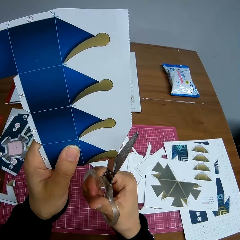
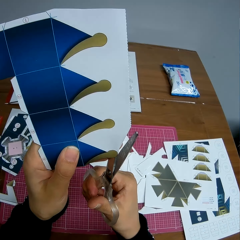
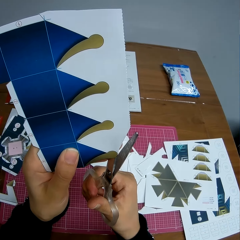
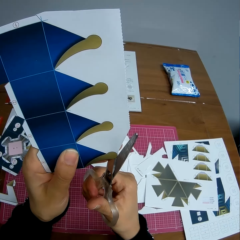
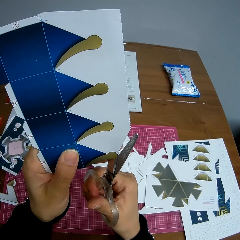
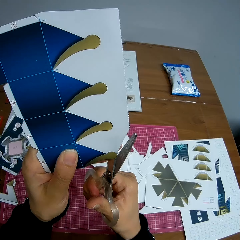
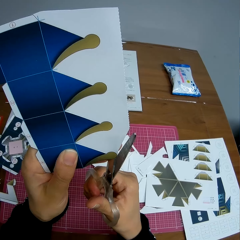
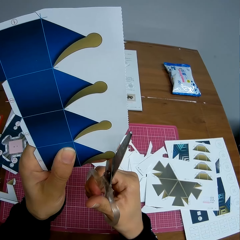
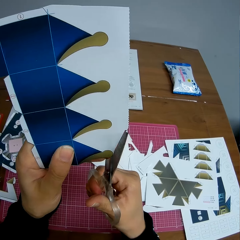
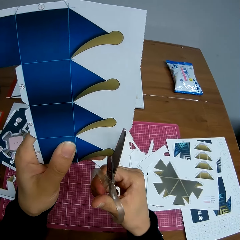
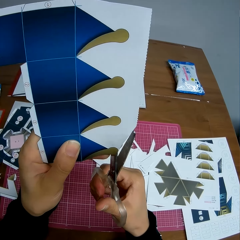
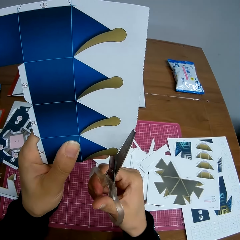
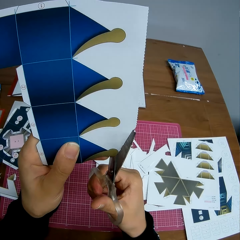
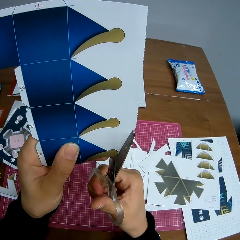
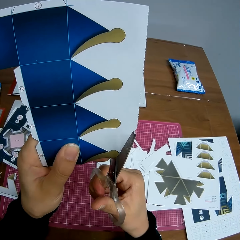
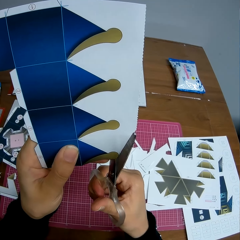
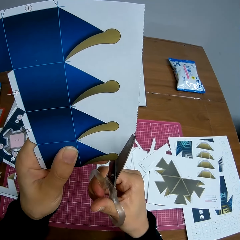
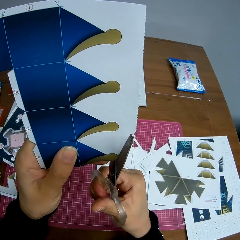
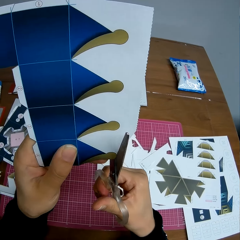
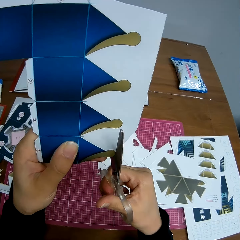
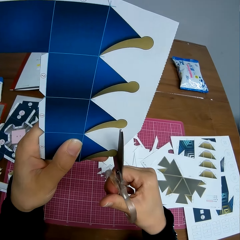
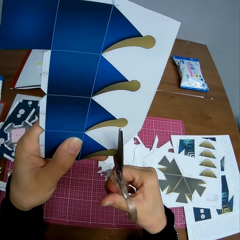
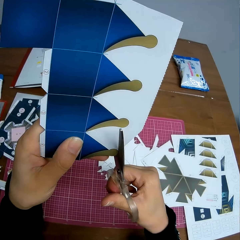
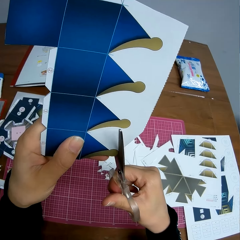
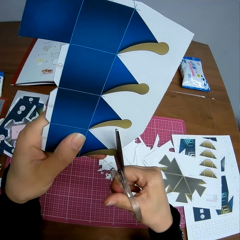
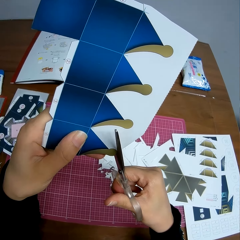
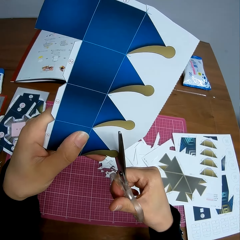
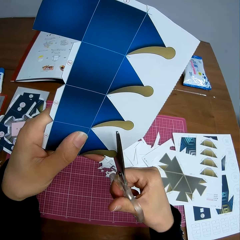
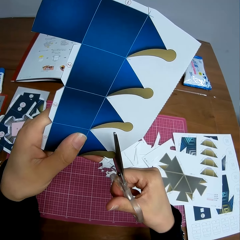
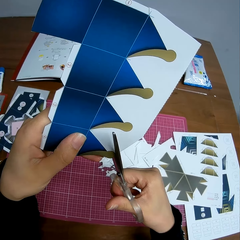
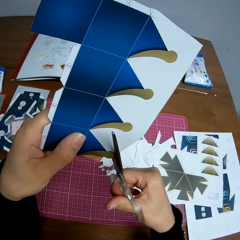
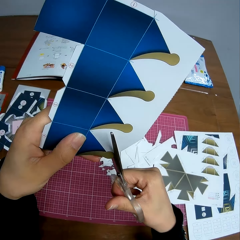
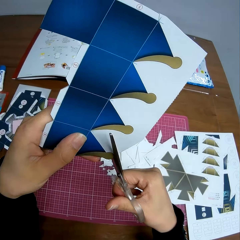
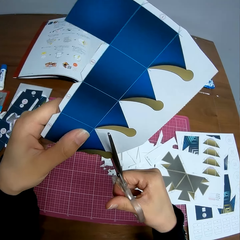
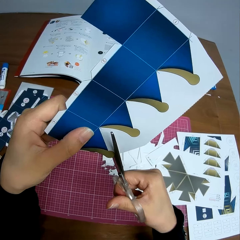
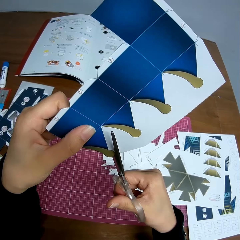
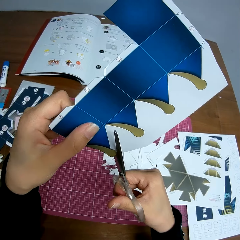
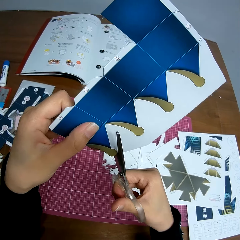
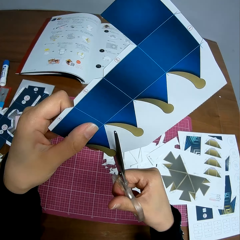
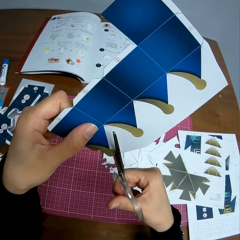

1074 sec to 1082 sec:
The camera wearer continues cutting the paper with the scissors.

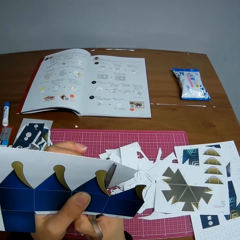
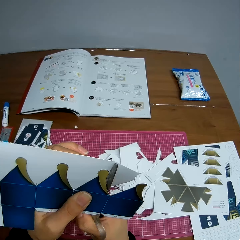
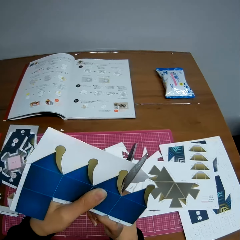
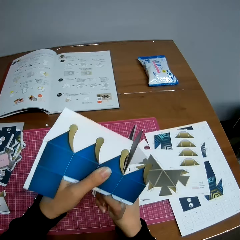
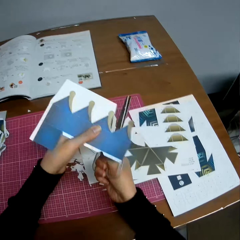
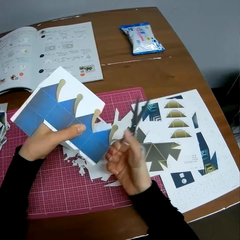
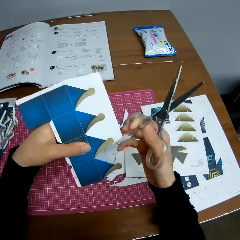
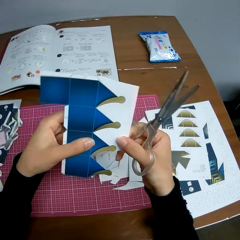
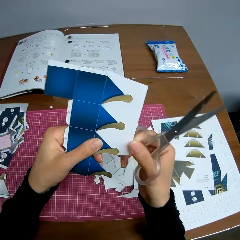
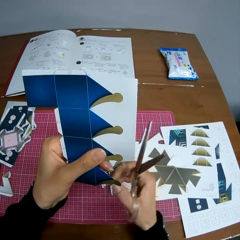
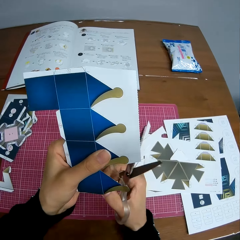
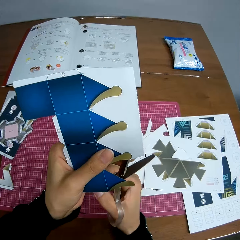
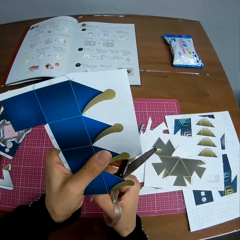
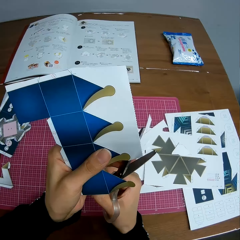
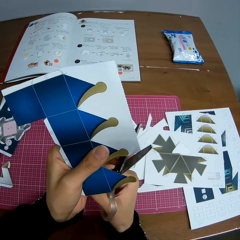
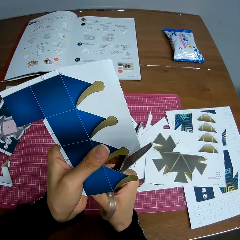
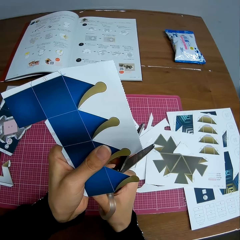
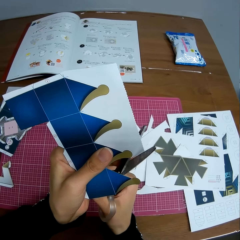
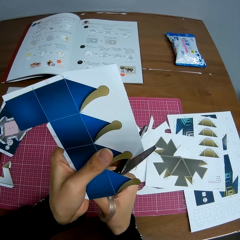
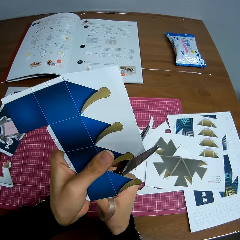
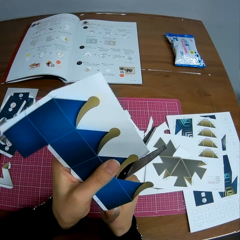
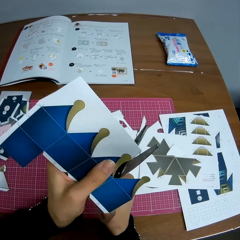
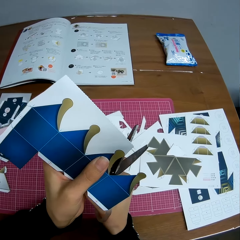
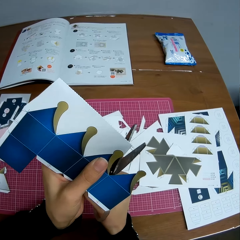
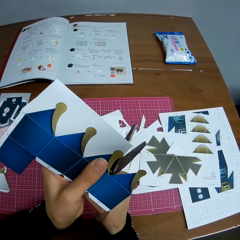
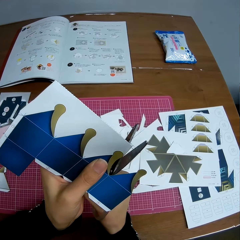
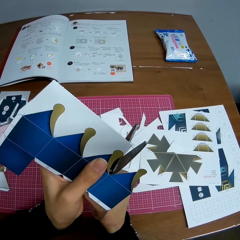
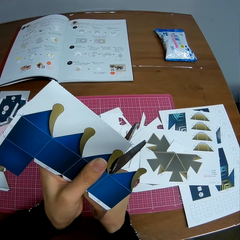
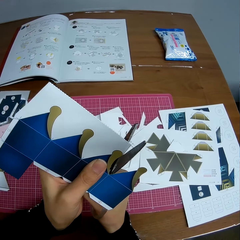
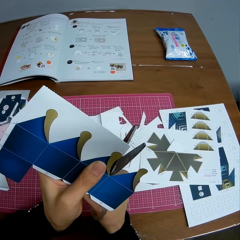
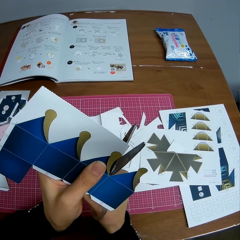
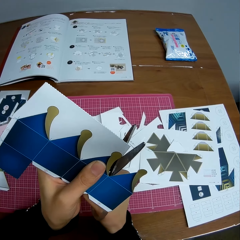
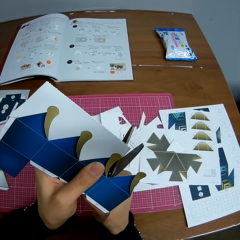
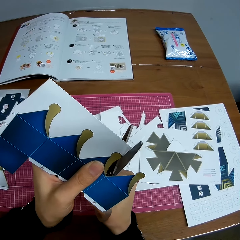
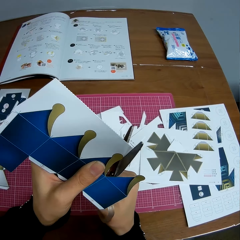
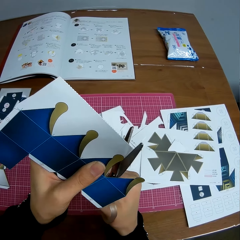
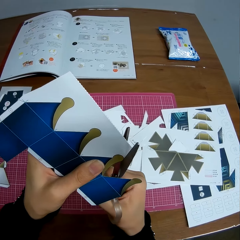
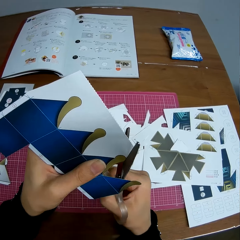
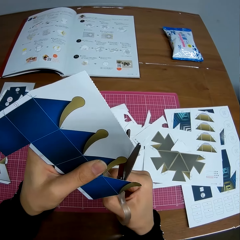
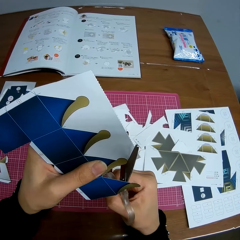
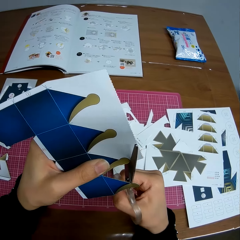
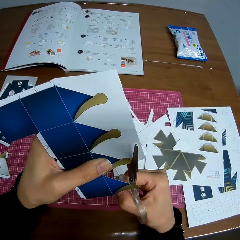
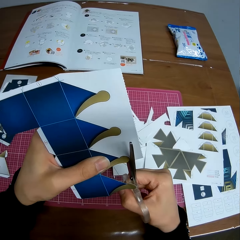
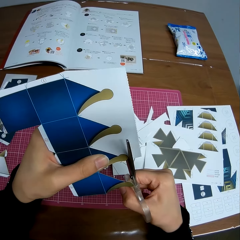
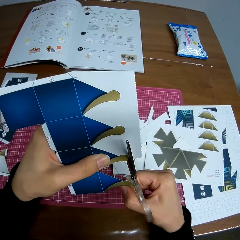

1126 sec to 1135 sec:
The camera wearer turns the paper. They cut the paper.

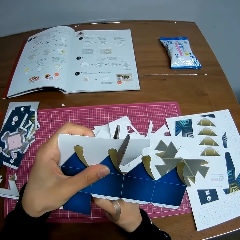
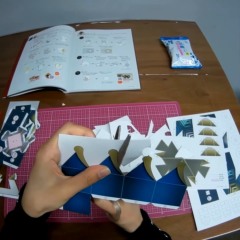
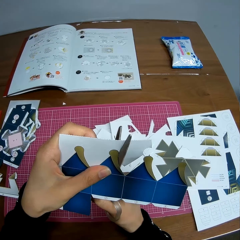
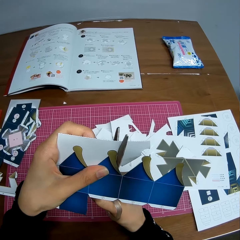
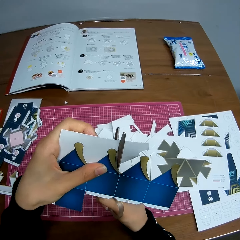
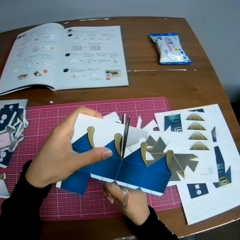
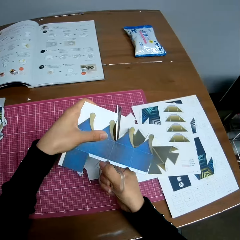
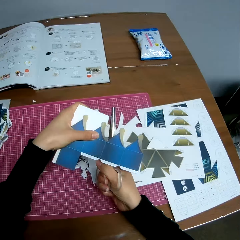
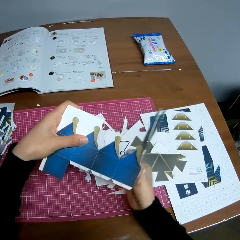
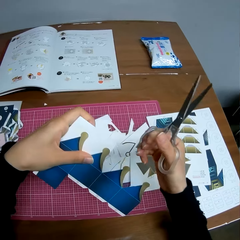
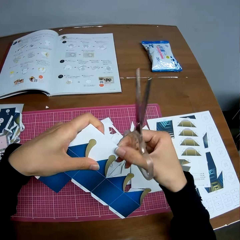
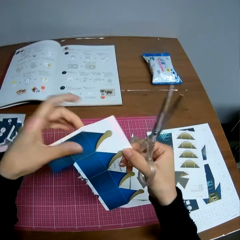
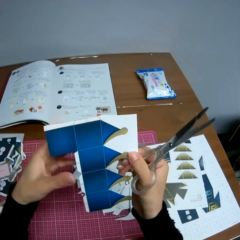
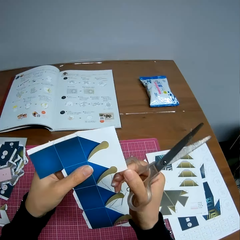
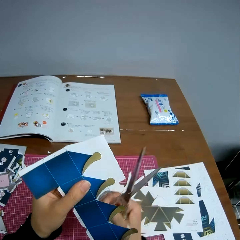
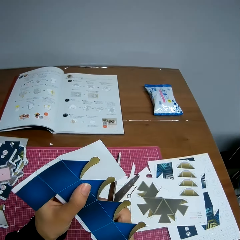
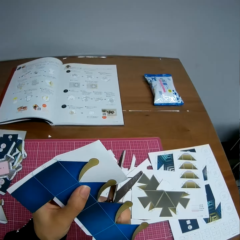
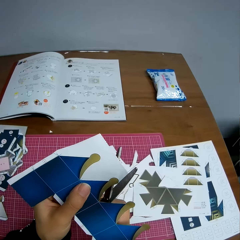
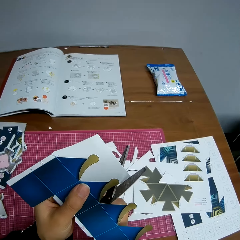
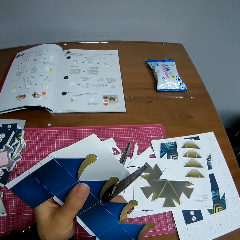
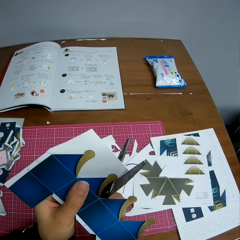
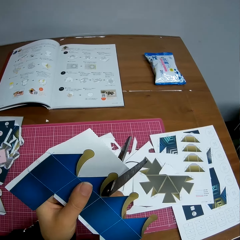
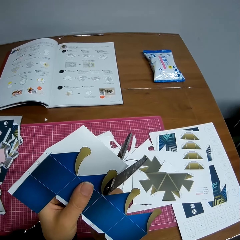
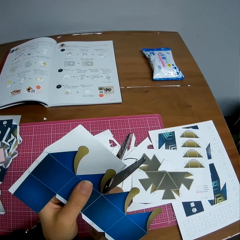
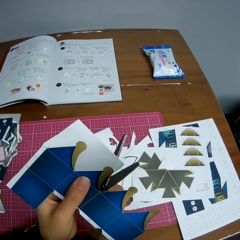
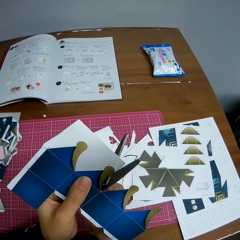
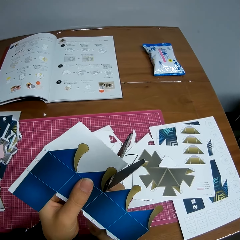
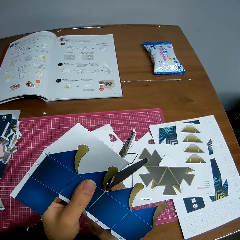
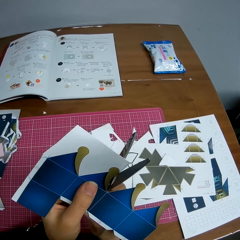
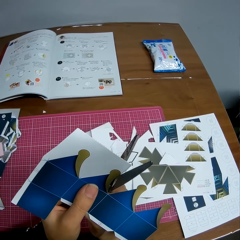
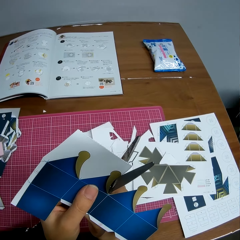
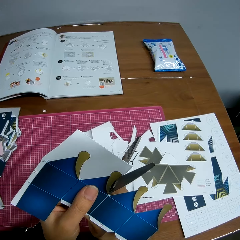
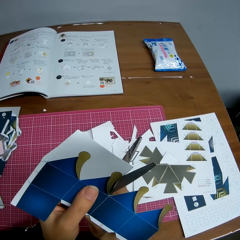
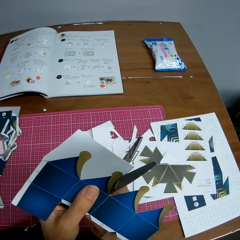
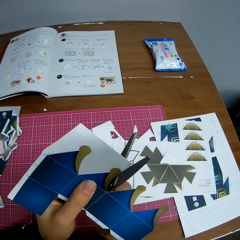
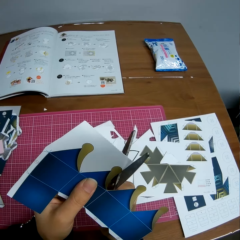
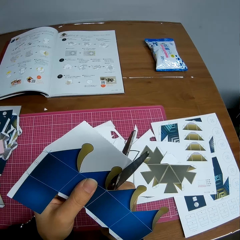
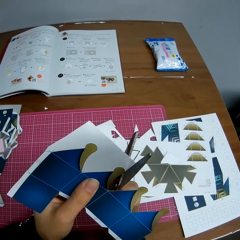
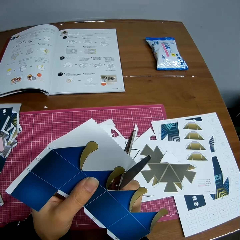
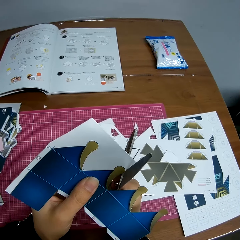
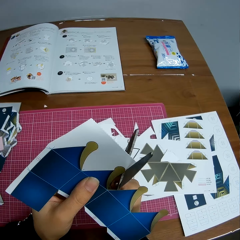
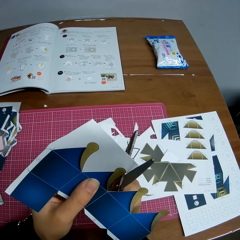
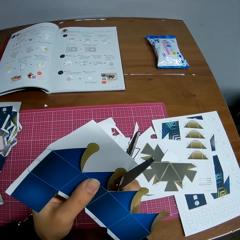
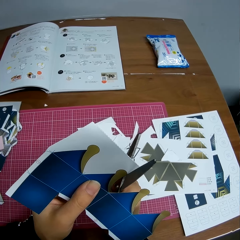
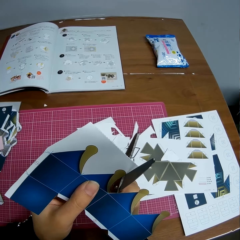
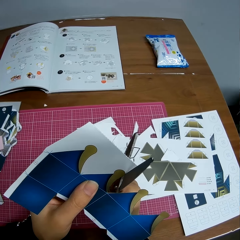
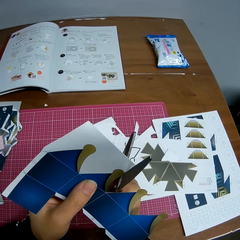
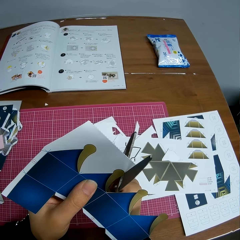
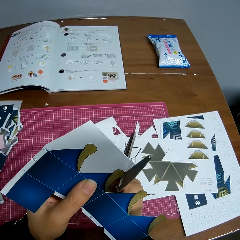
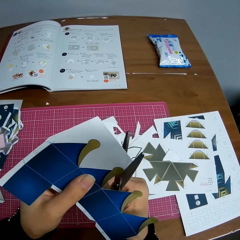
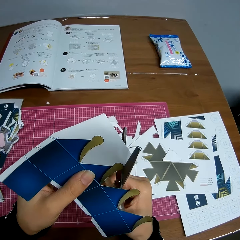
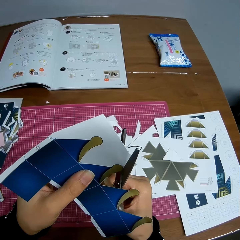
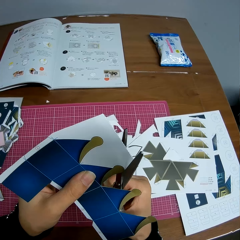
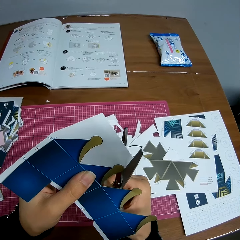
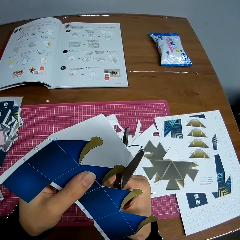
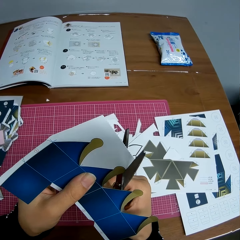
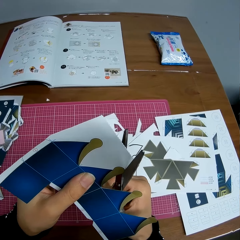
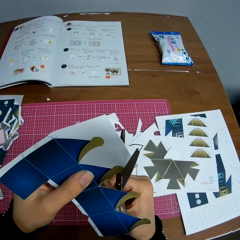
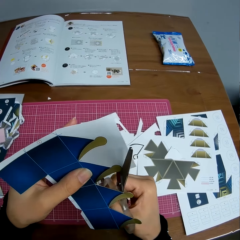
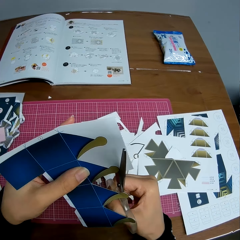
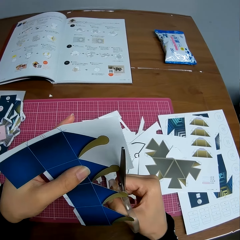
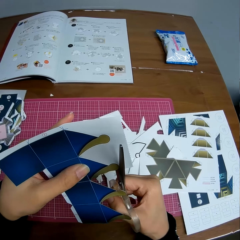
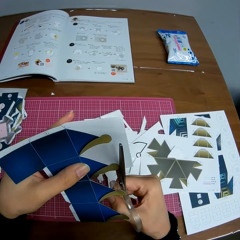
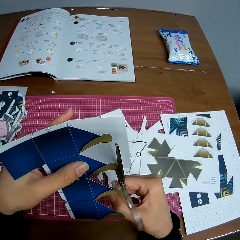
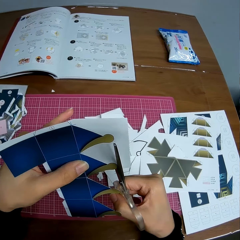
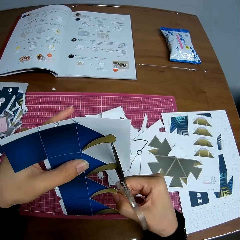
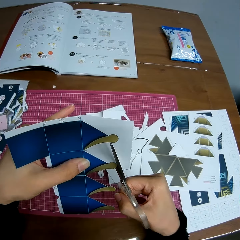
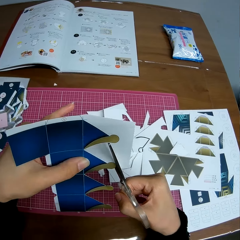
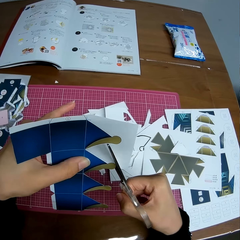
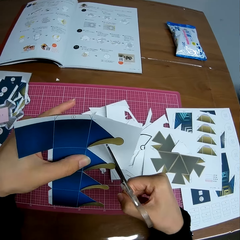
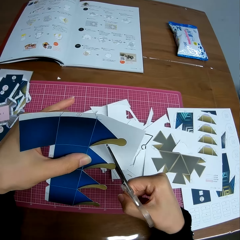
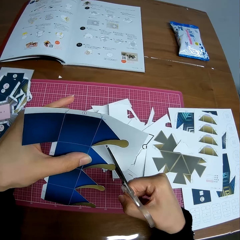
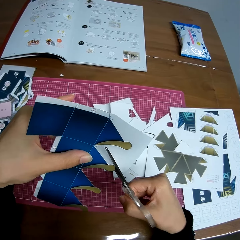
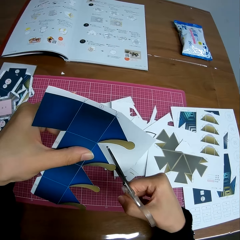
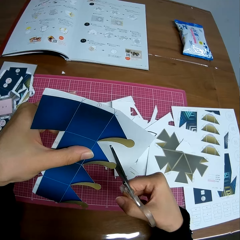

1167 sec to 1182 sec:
The camera wearer turns the paper. They cut the paper.
